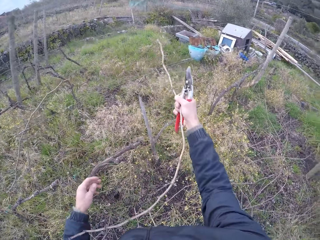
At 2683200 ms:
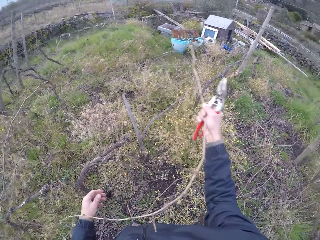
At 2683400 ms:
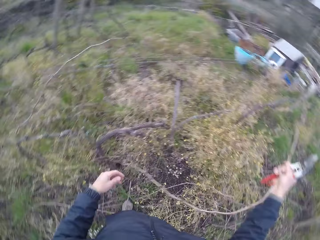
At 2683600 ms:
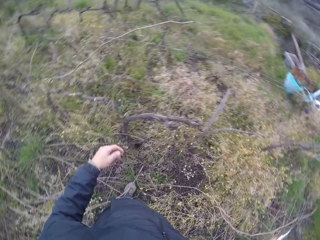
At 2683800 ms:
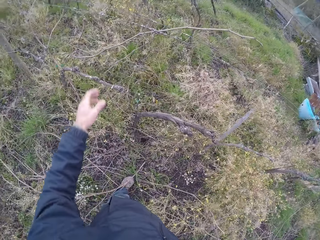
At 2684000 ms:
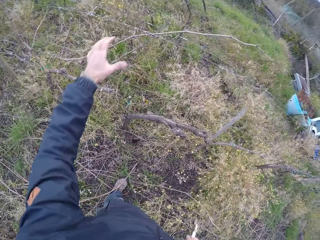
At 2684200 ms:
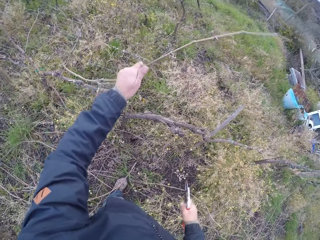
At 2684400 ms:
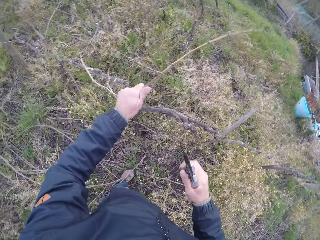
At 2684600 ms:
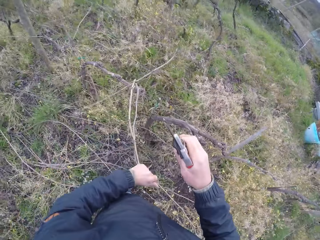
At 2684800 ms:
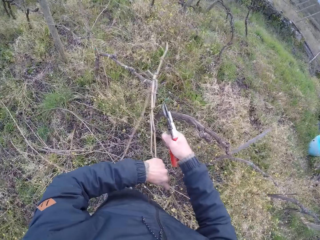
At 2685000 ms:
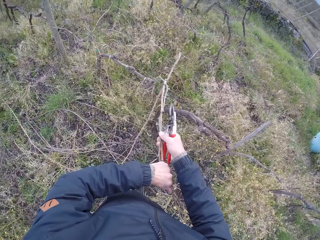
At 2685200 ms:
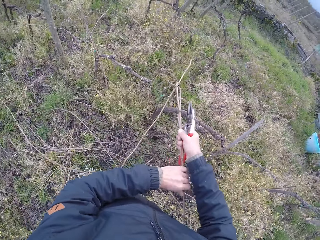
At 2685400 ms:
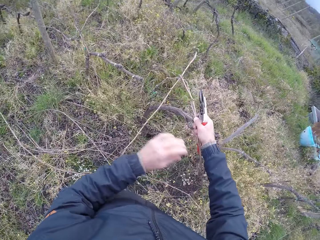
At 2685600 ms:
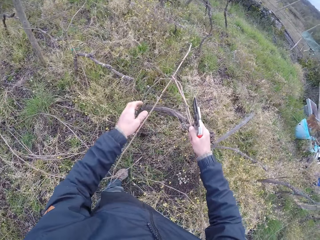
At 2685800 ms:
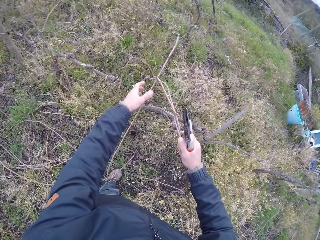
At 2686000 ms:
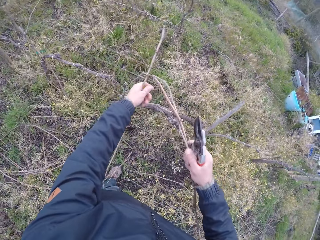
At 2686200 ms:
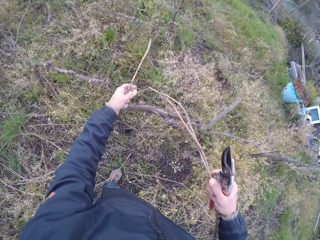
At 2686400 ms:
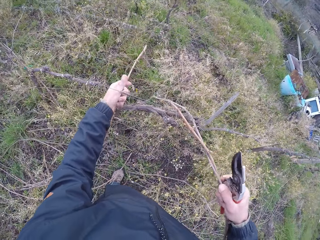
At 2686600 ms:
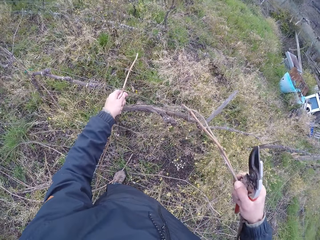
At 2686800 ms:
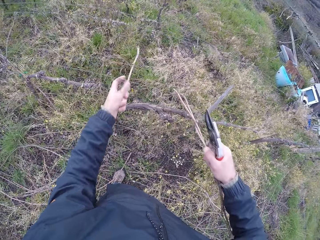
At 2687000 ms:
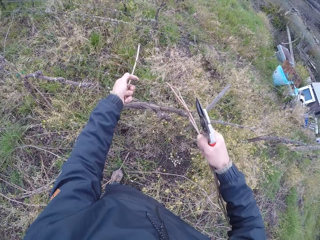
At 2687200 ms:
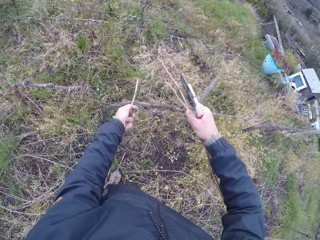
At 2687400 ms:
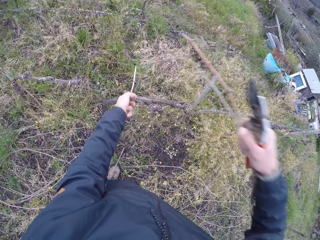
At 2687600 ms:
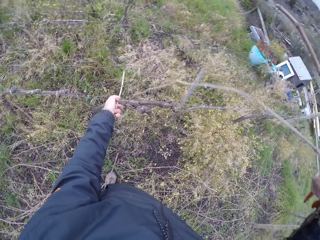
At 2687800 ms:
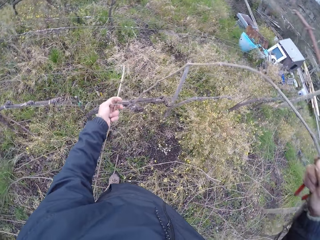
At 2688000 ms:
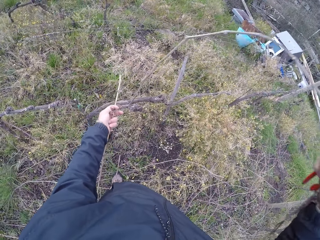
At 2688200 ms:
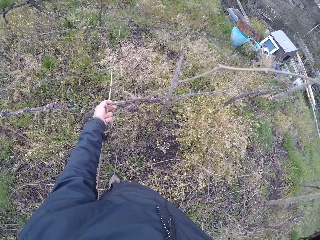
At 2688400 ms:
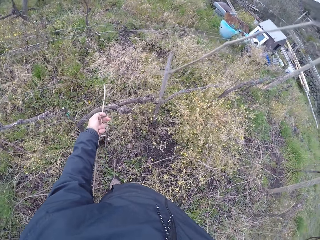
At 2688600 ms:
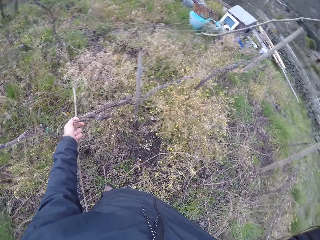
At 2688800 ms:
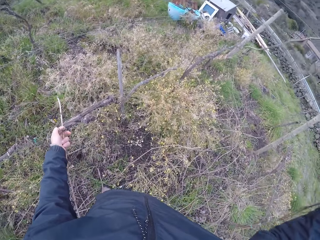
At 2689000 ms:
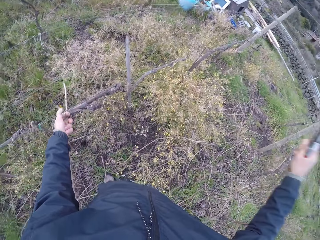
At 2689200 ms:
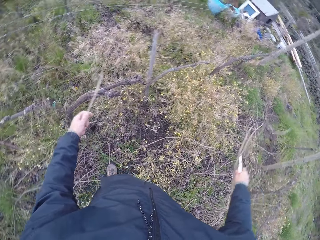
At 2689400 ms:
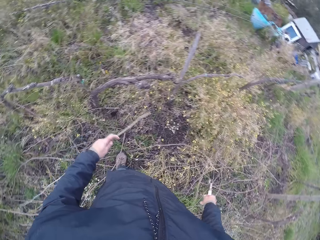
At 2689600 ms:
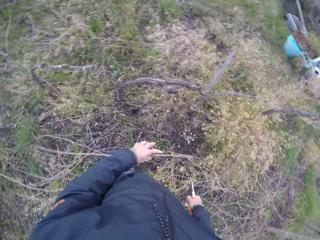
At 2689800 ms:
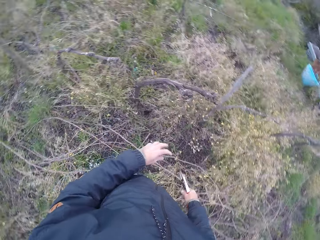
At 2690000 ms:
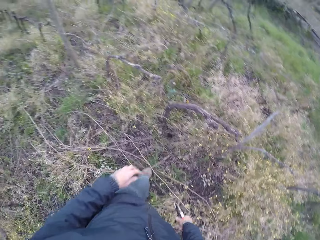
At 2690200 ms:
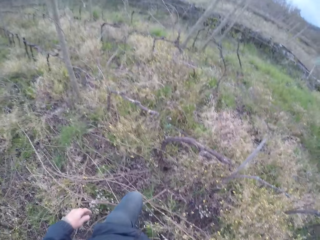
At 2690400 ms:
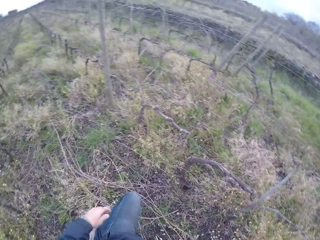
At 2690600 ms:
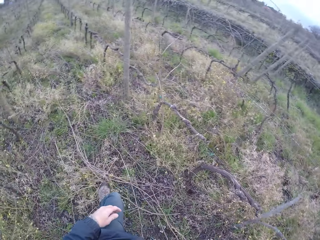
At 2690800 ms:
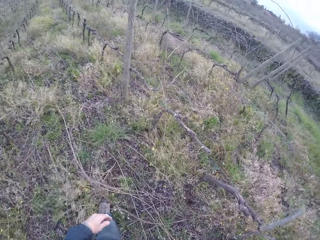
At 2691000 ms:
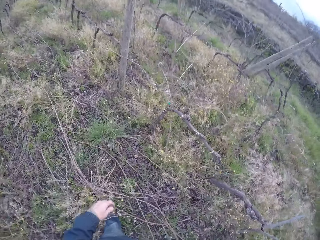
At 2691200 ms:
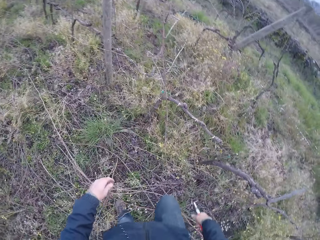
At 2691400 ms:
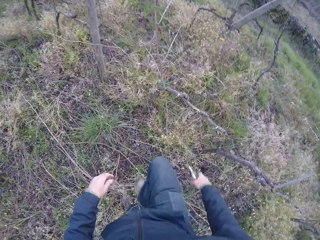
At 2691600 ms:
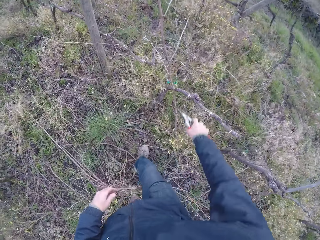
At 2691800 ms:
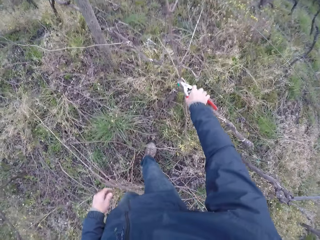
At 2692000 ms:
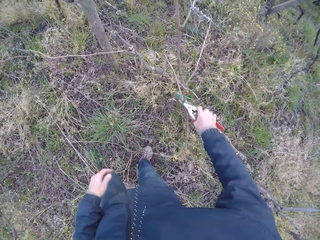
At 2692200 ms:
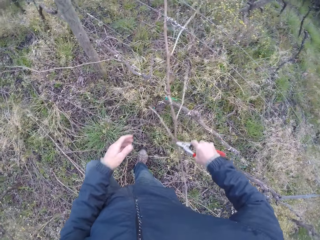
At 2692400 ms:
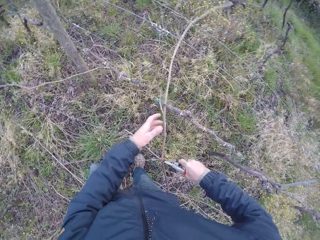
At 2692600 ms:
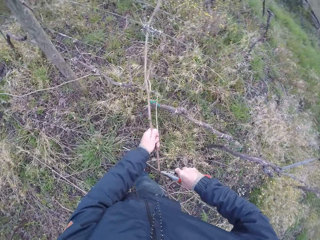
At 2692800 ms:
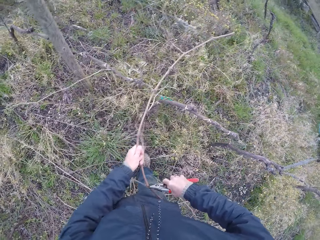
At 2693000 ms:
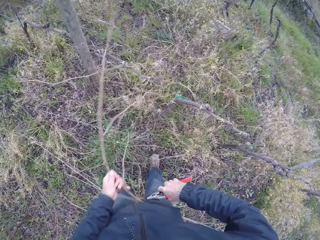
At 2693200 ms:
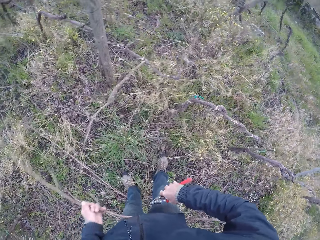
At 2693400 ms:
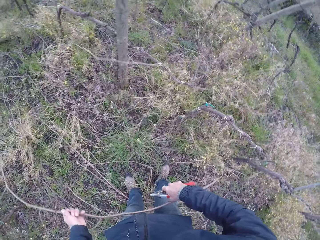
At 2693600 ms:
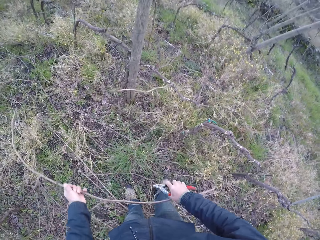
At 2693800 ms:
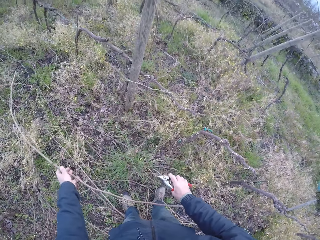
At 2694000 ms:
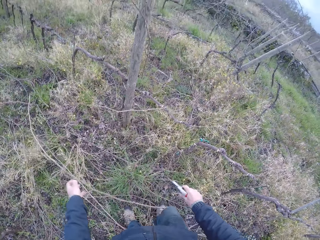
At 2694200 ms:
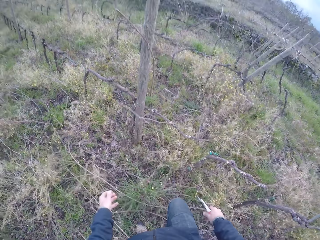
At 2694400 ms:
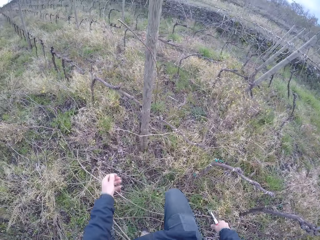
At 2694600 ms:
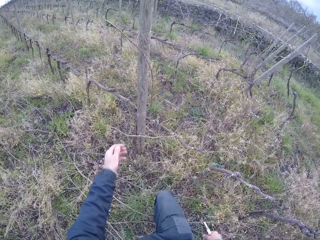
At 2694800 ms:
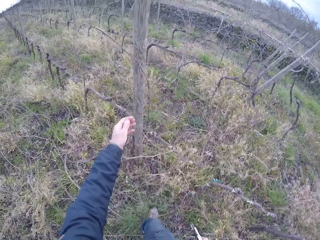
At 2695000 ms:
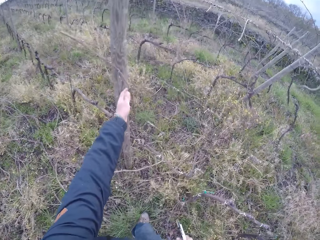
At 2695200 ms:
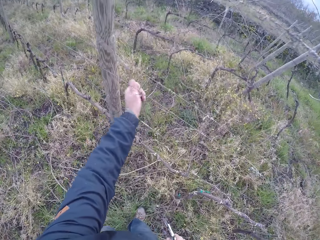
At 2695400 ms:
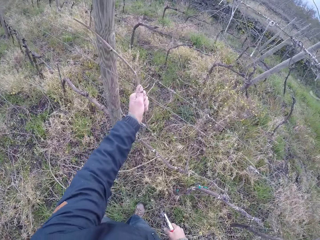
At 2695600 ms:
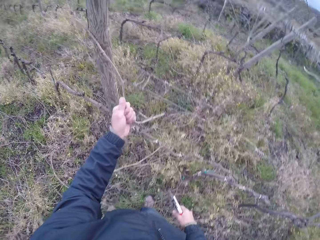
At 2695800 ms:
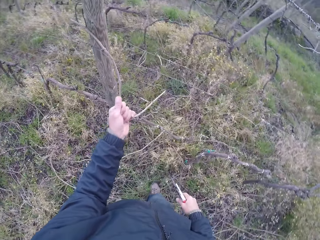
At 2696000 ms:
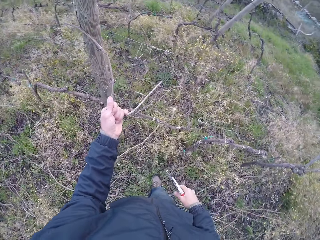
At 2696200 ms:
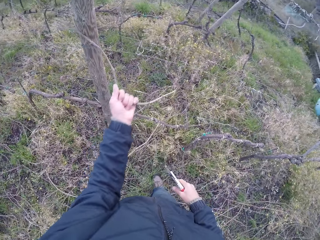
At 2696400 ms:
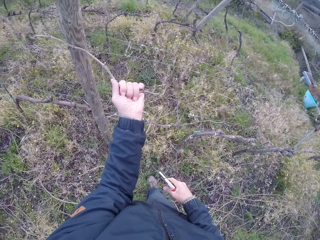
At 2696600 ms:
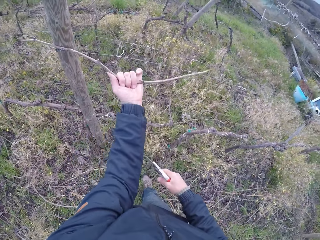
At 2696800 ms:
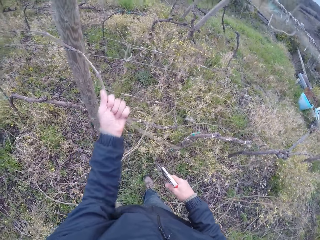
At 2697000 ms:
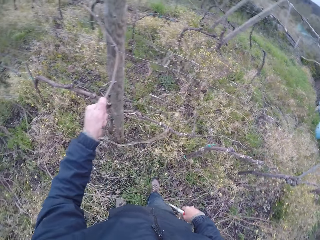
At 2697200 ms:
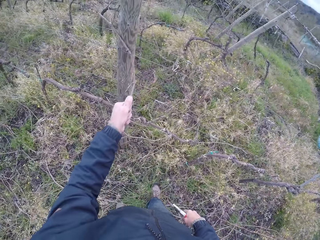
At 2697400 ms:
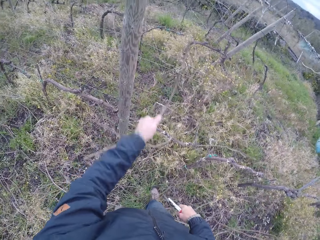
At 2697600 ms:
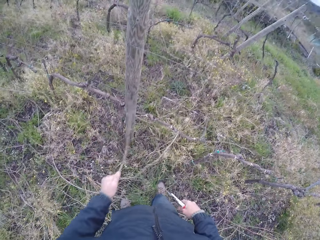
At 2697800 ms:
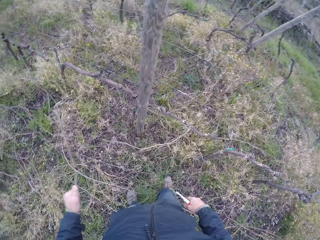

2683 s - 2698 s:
The camera wearer holds the stick with the right hand. They drop the stick on the ground with the right hand. They pull the sticks with both hands. They drop the stick on the ground with the right hand. They drop the stick with the left hand. They pick up the stick with the pliers. They pull the stick with the left hand. They drop the stick with the left hand. They pull the stick with the left hand.

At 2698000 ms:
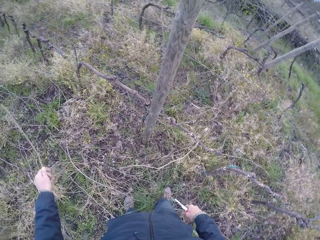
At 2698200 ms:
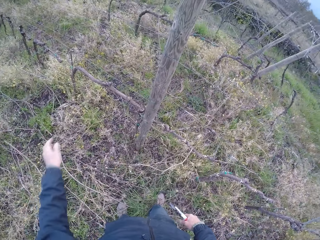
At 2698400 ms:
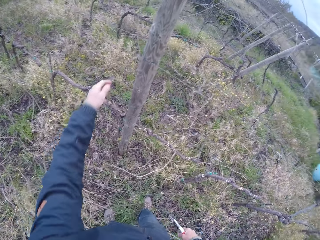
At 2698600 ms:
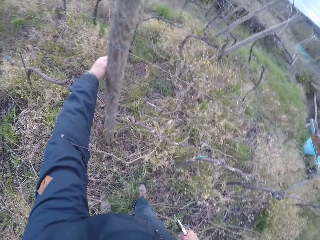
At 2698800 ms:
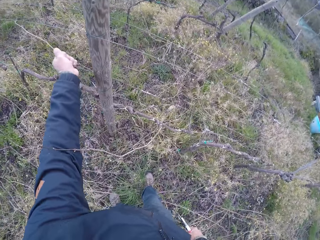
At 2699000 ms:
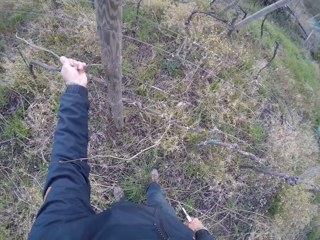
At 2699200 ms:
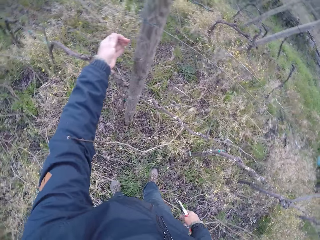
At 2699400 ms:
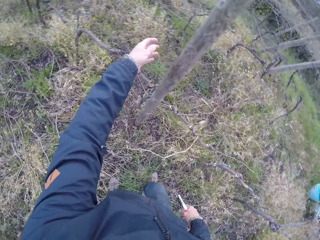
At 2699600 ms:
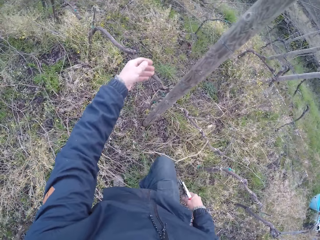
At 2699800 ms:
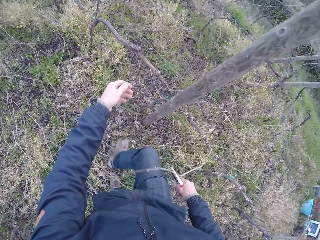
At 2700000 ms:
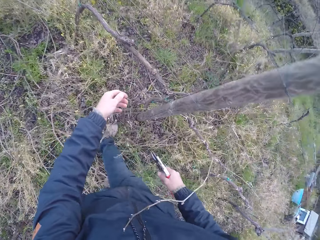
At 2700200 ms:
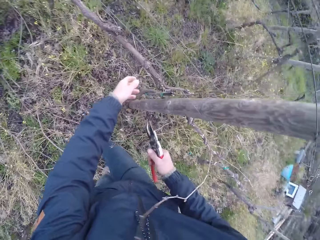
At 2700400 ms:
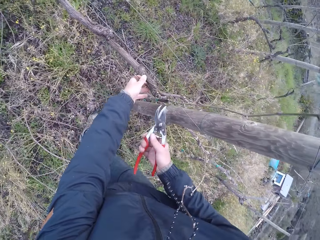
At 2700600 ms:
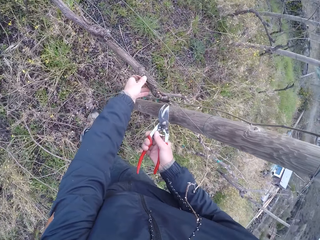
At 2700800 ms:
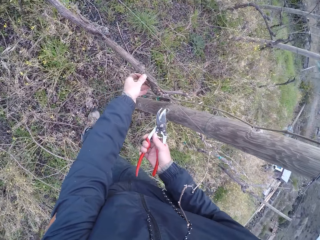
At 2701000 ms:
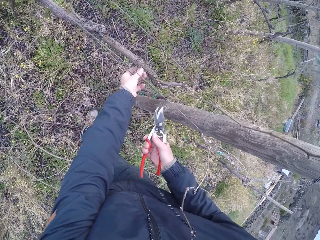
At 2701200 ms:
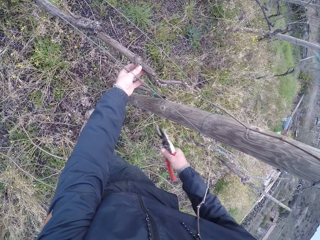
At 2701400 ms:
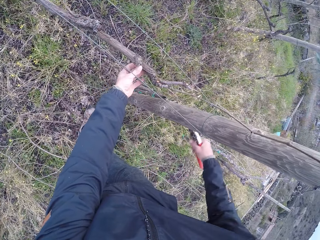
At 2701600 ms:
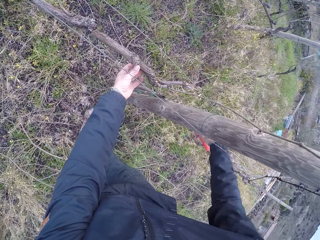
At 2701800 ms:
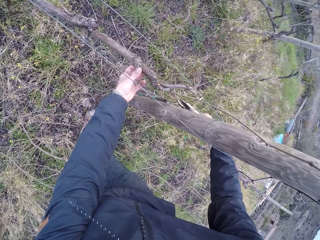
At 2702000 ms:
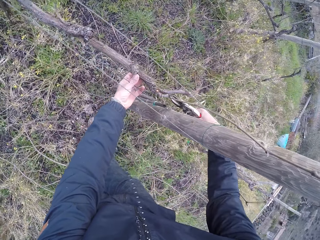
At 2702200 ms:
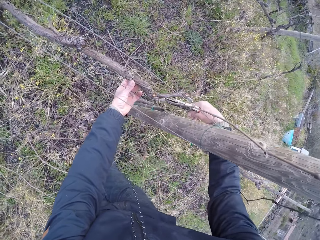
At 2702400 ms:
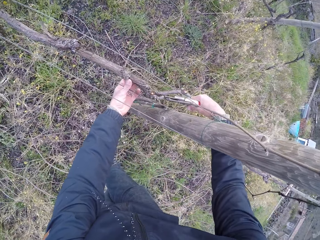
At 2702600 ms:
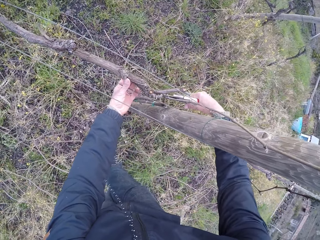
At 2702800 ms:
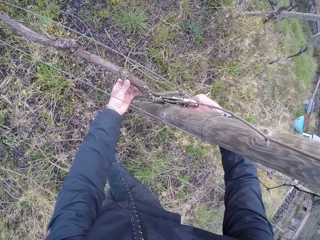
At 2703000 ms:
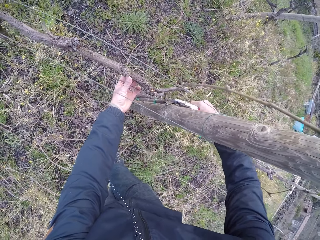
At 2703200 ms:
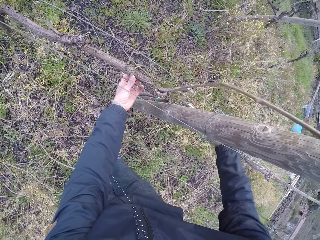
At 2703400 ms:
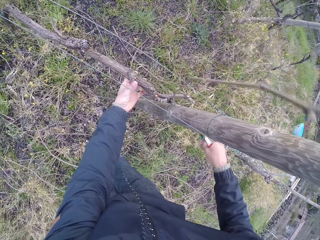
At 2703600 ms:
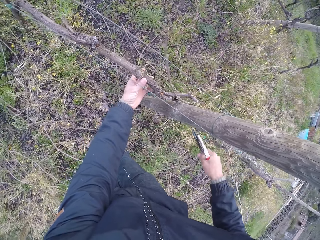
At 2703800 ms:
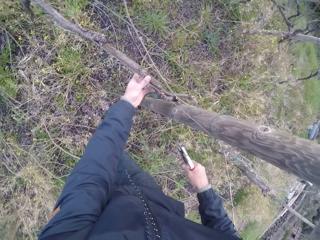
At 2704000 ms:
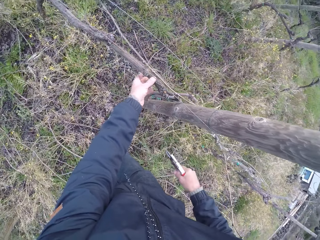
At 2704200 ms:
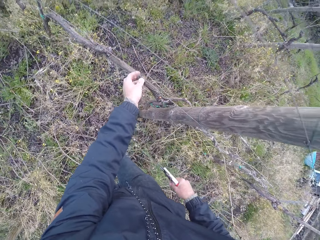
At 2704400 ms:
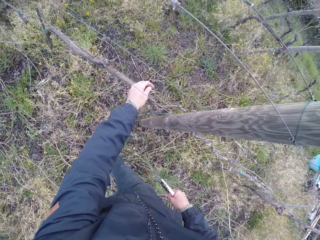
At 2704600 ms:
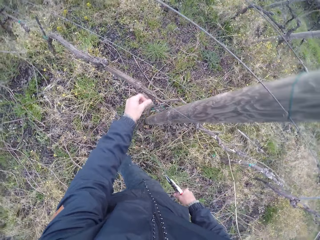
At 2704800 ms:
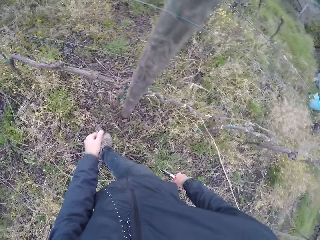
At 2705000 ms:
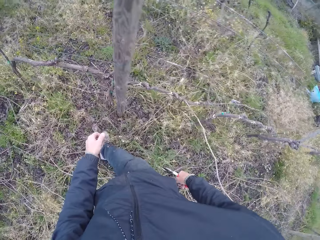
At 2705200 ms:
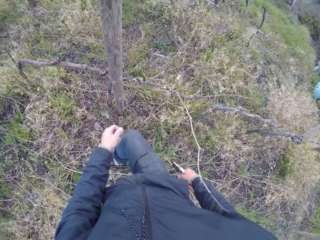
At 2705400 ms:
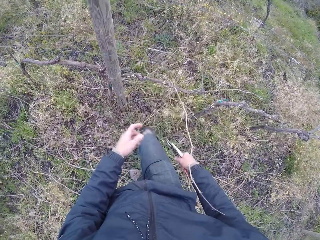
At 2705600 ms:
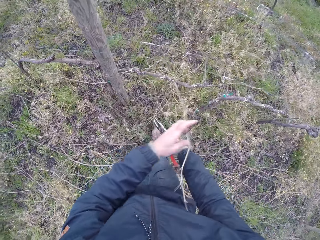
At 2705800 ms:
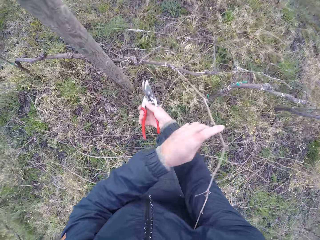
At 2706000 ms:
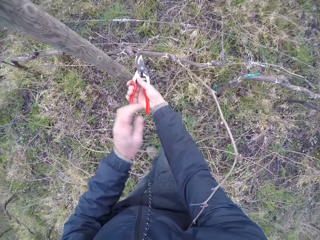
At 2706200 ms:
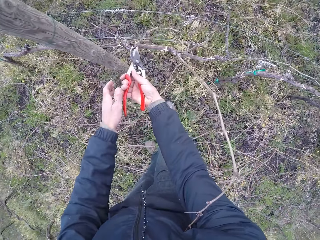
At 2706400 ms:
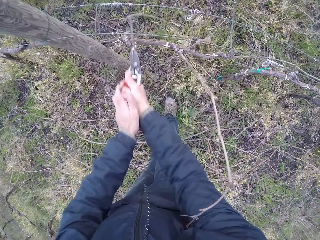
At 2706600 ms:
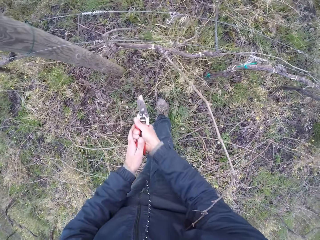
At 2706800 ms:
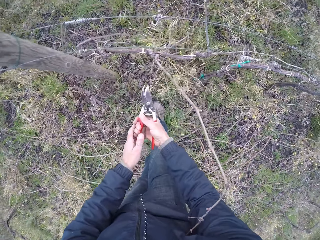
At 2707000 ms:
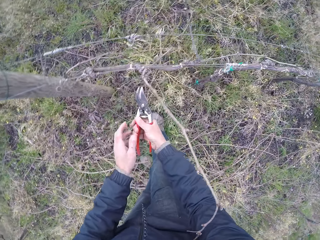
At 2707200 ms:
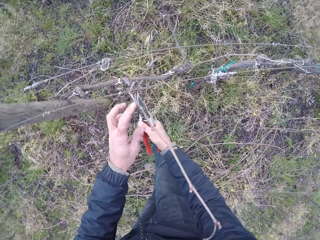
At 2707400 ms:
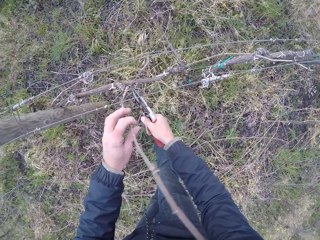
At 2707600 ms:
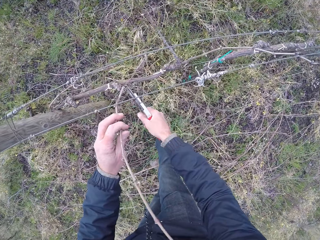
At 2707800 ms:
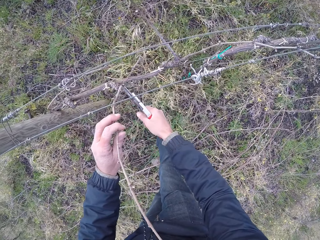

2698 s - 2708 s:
The camera wearer drops the stick with the left hand. They pull the stick with the left hand. They hold the wood with the left hand. They cut the wood with the pliers in the right hand. They look around. They cut the weed with the pliers in both hands.
